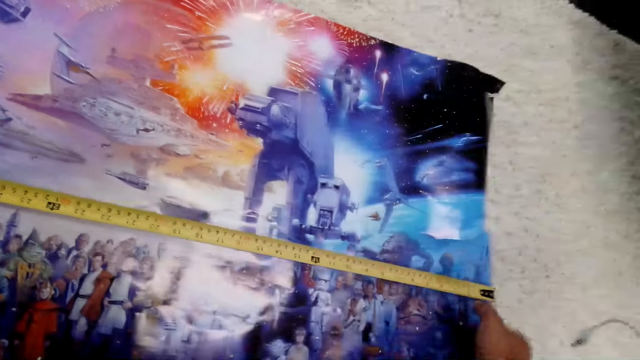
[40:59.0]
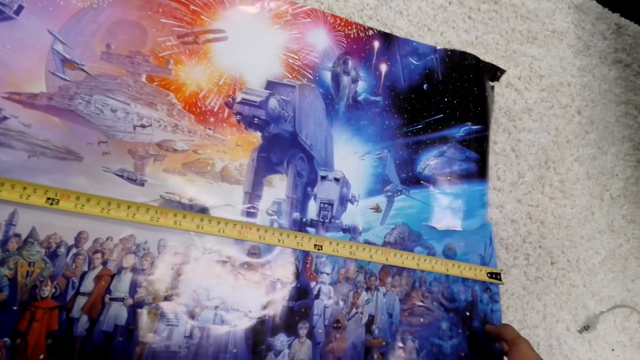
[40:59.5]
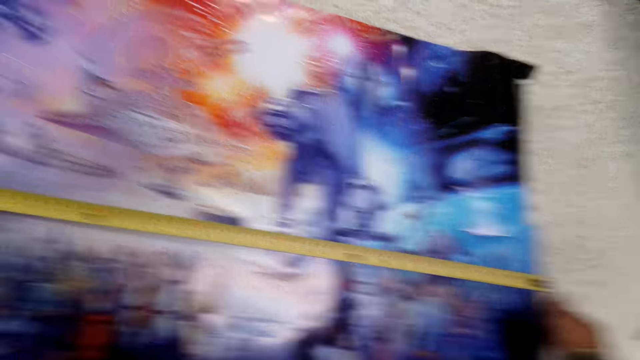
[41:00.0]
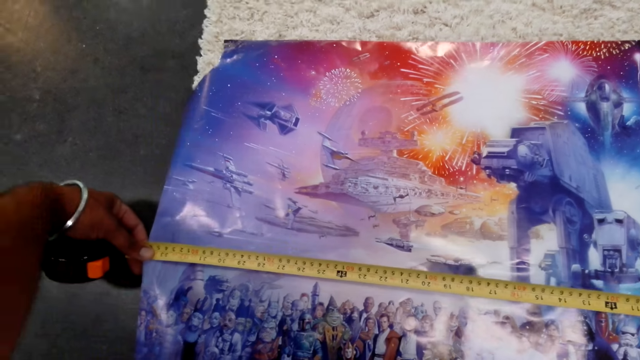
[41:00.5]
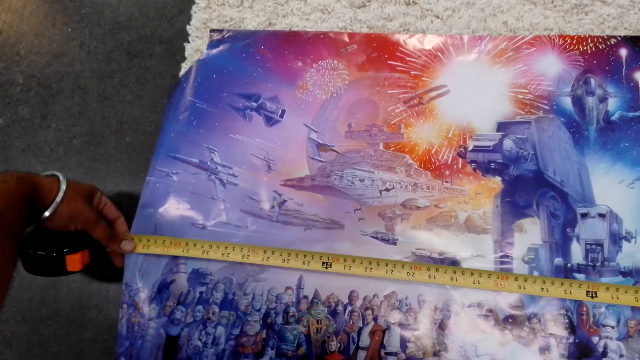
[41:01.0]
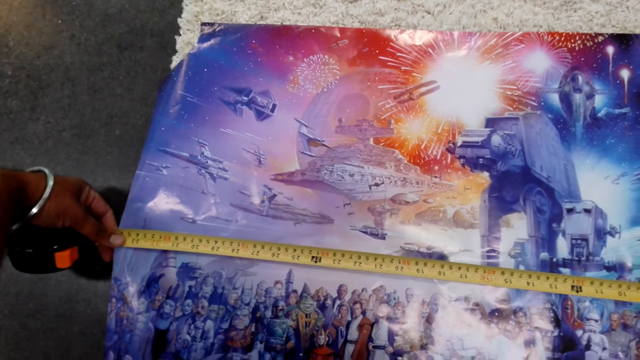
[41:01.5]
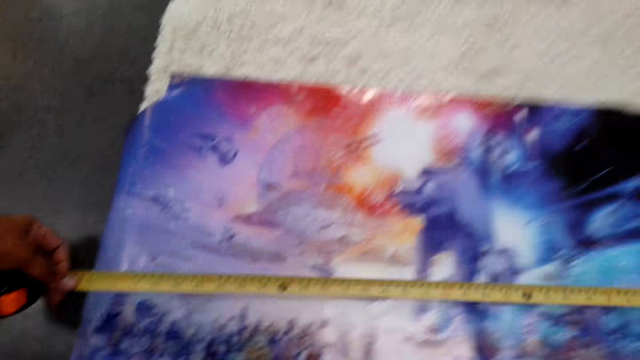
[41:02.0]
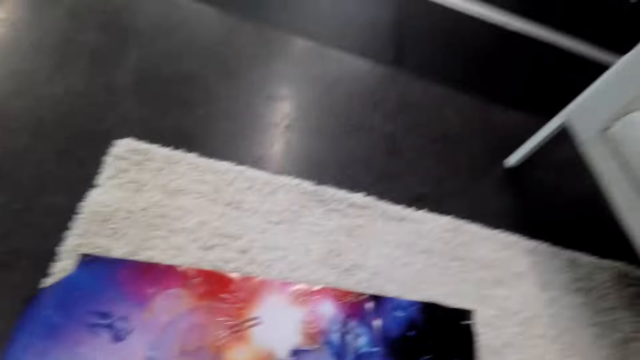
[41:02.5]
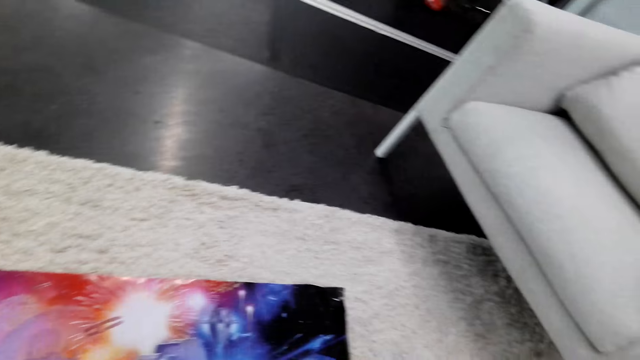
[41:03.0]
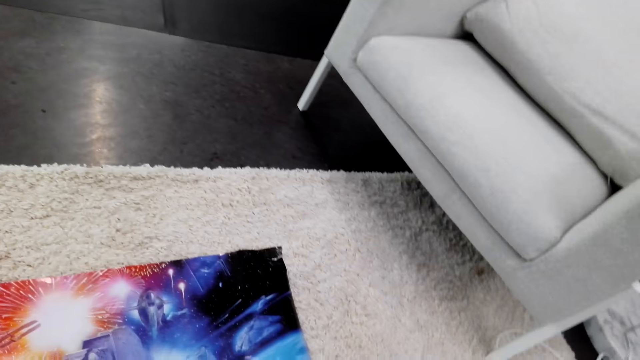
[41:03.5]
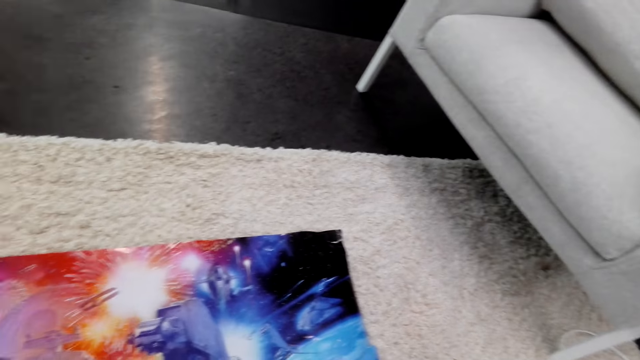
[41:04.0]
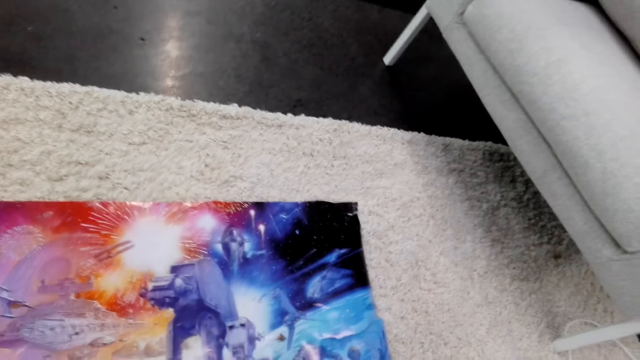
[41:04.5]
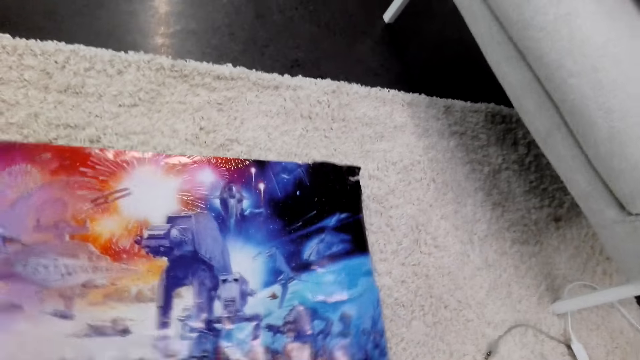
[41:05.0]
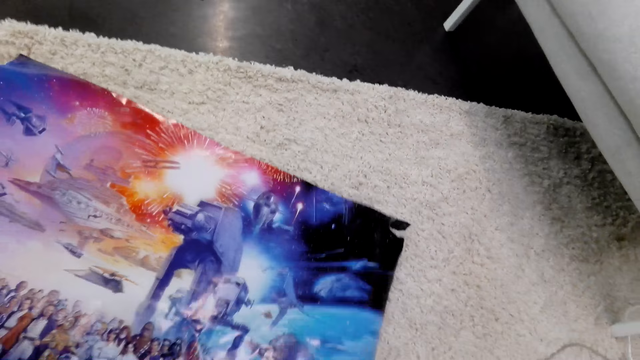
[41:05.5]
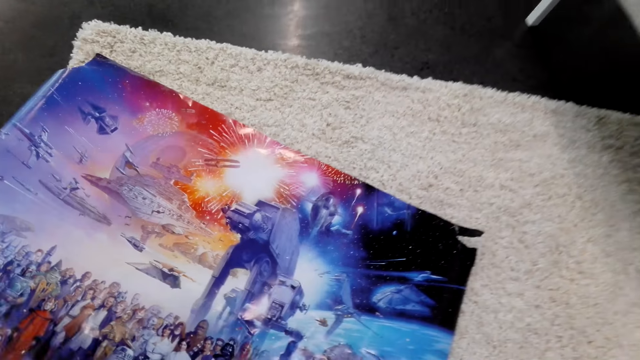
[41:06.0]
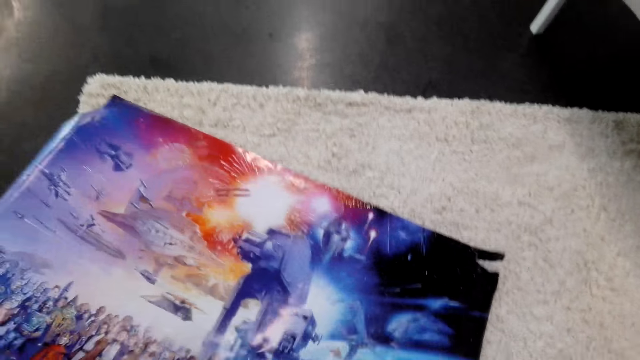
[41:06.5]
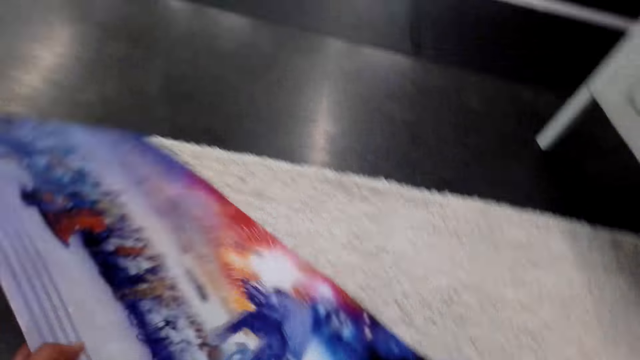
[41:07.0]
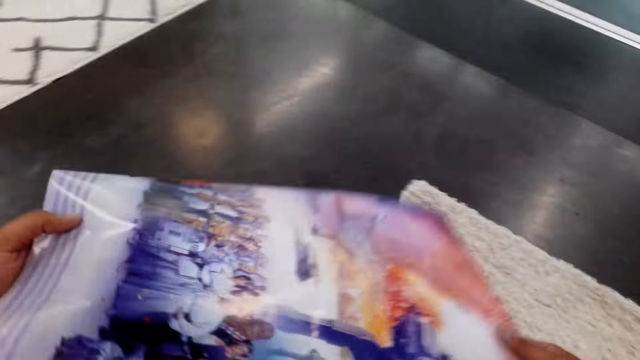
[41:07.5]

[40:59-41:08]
The camera wearer picks up the poster.

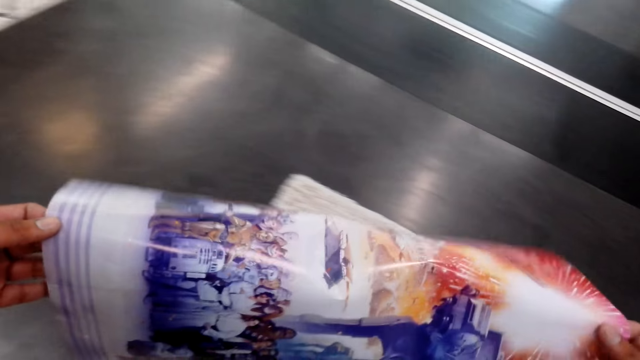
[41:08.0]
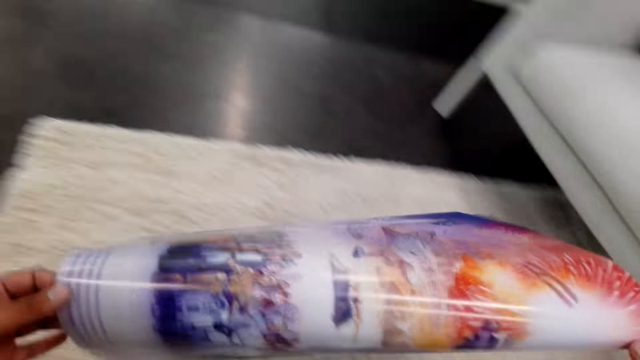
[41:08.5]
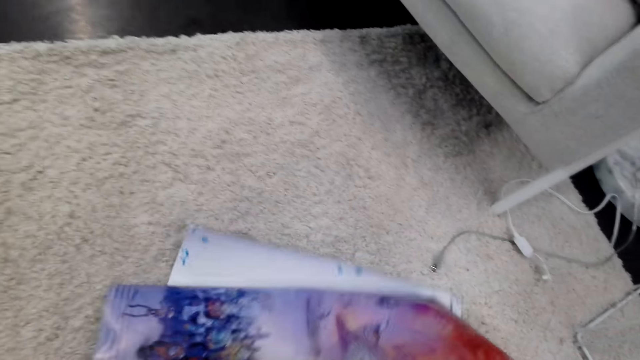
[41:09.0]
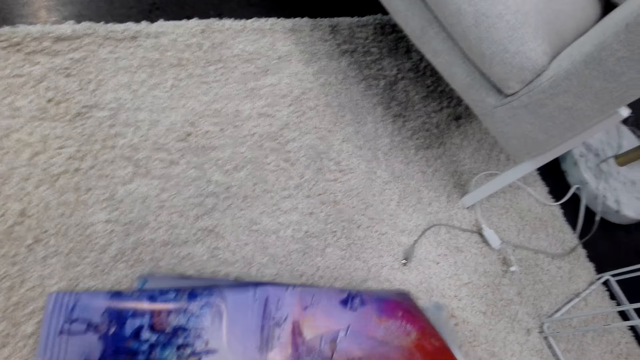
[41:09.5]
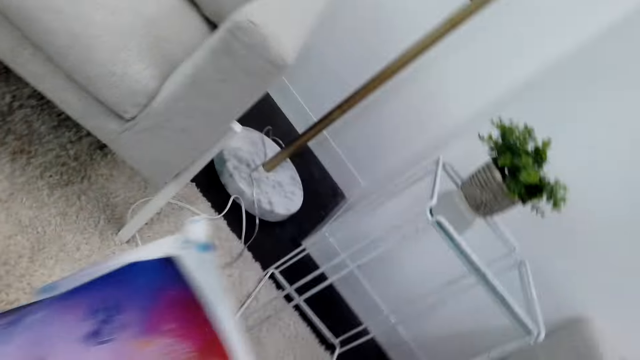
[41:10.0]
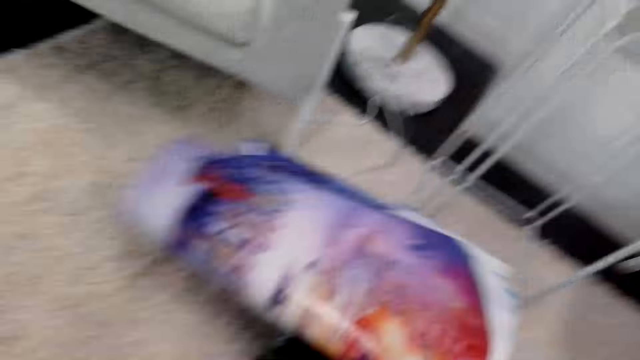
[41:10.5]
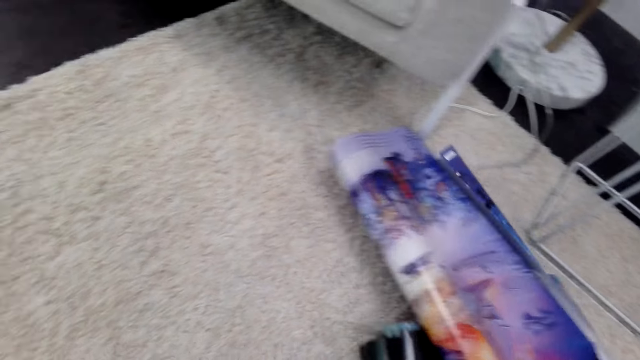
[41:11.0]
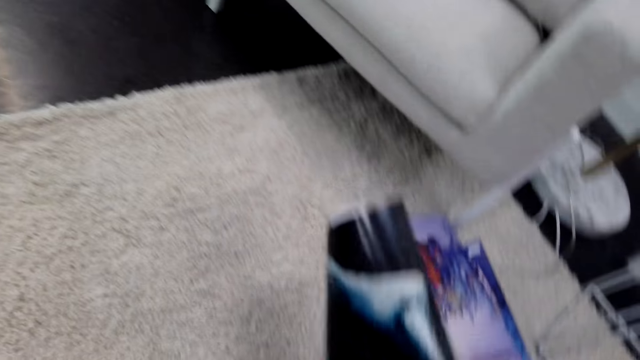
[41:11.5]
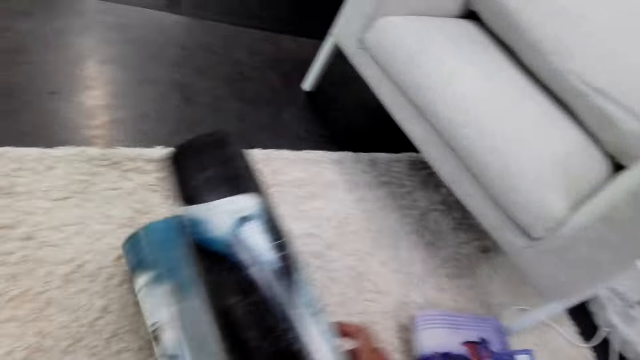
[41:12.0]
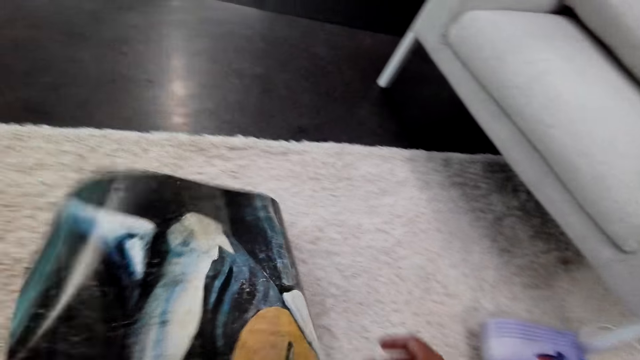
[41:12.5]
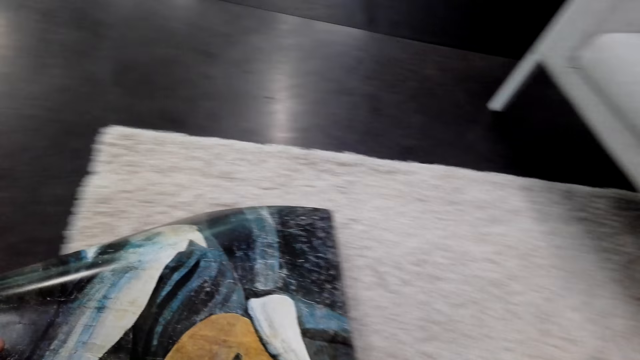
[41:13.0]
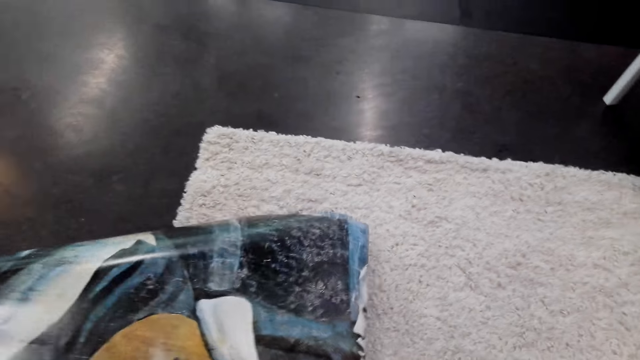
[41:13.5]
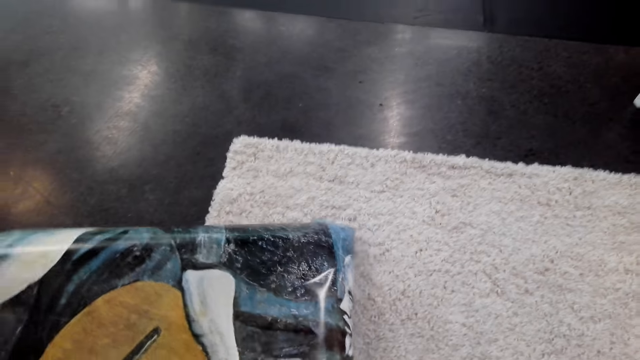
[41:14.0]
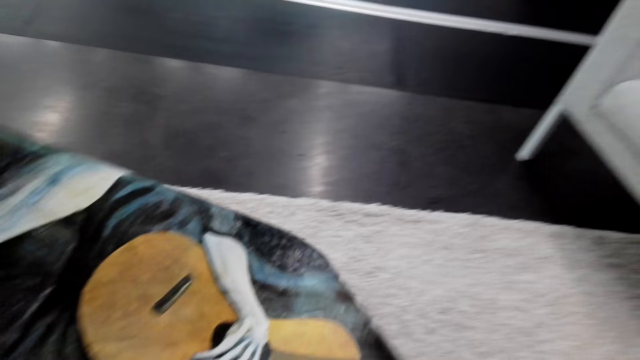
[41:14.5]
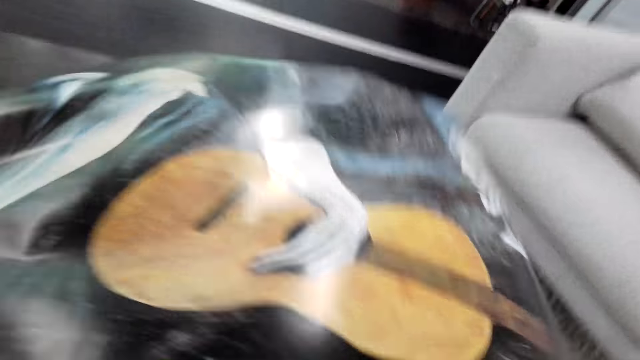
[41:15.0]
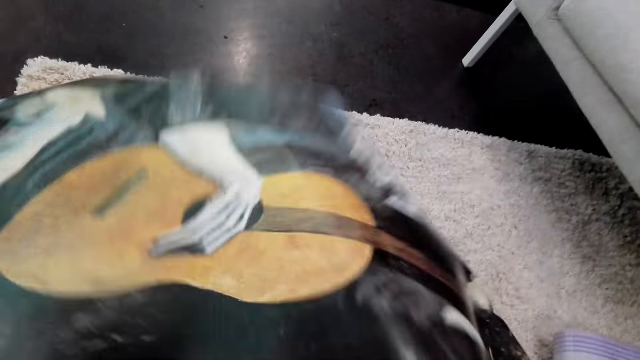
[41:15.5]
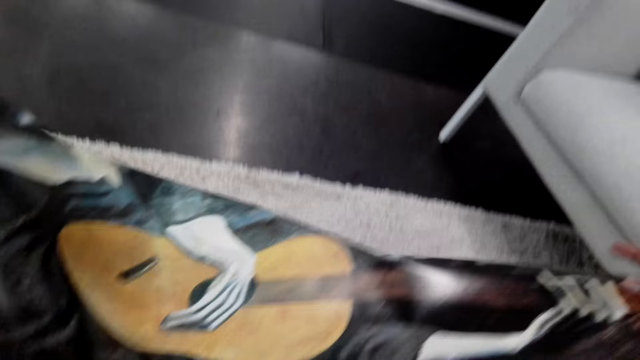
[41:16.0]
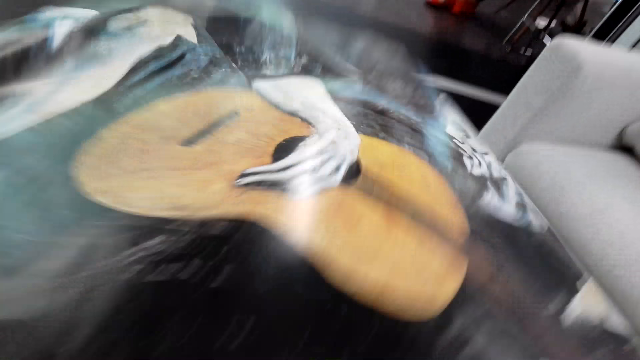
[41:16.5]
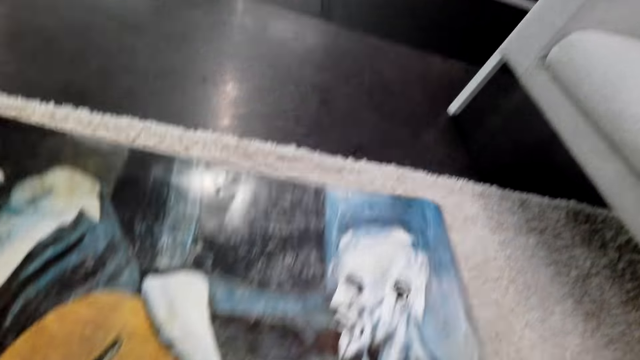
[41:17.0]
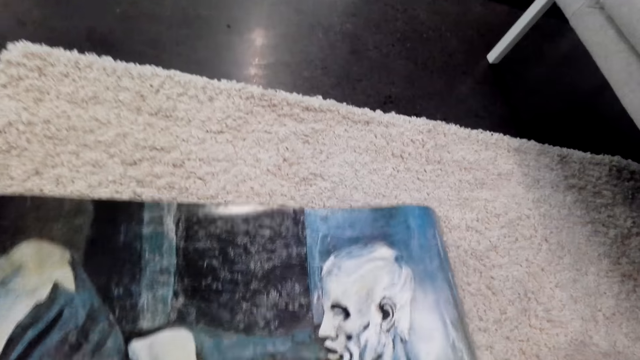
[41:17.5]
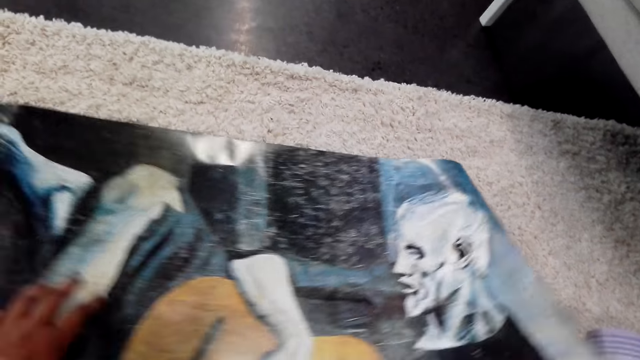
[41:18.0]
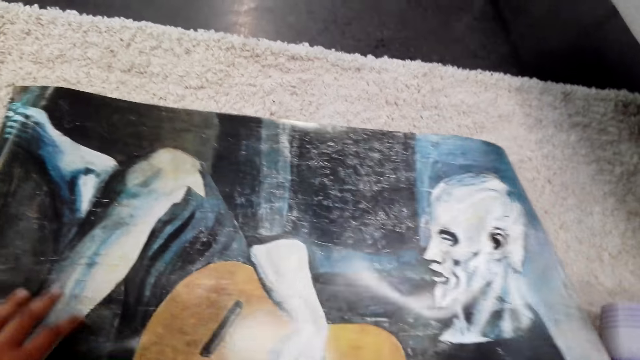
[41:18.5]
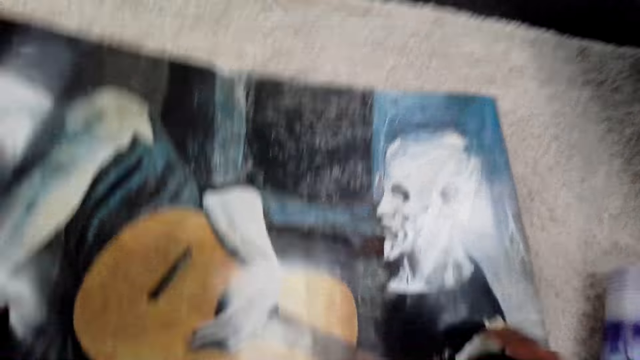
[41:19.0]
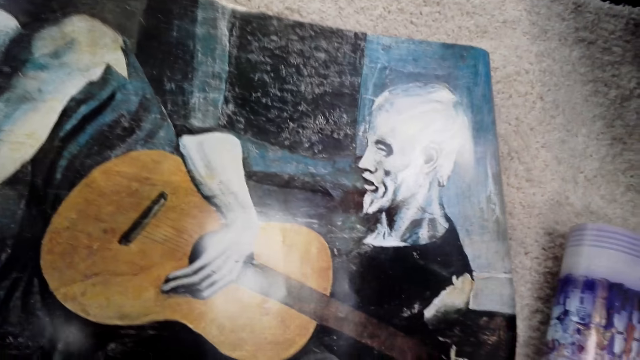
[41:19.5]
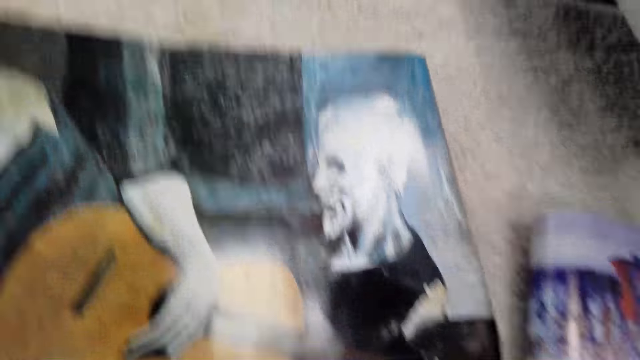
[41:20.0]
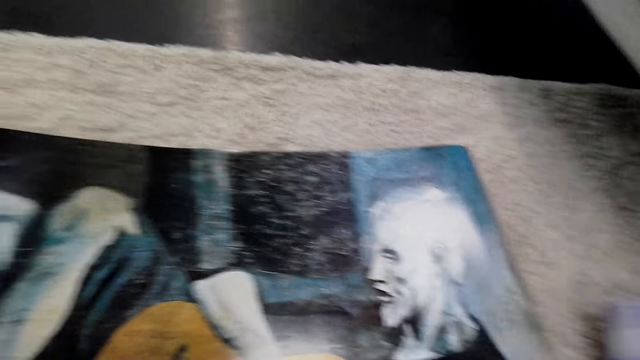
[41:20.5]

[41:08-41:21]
The camera wearer folds the poster. They put the poster aside on the floor. They pick up another poster. They put the poster on the floor. They spread the poster on top of the table.
